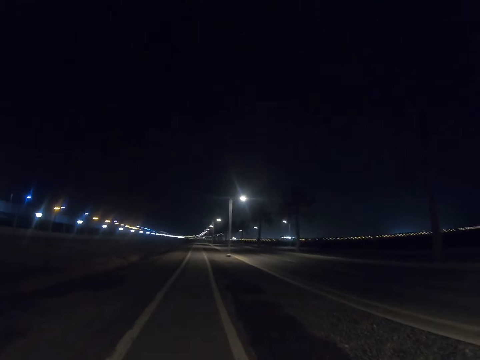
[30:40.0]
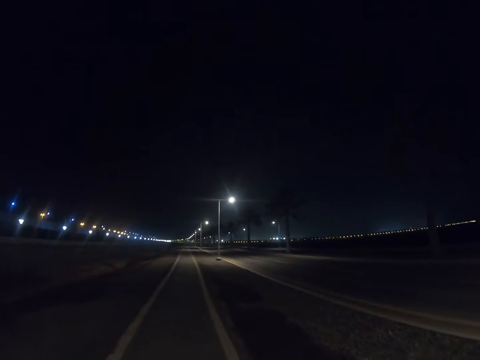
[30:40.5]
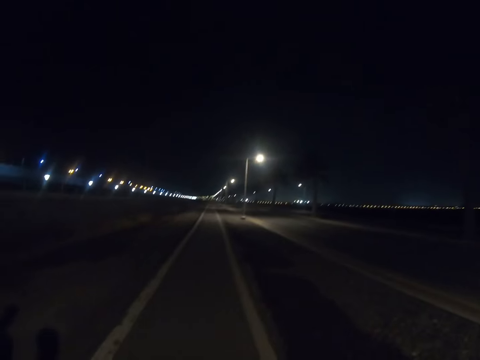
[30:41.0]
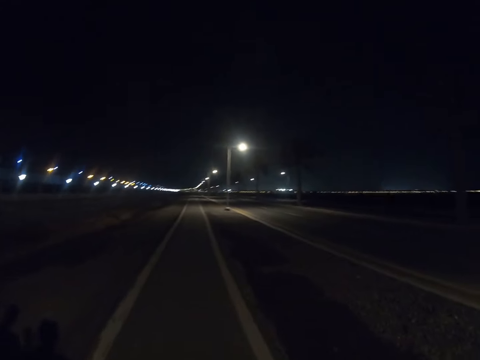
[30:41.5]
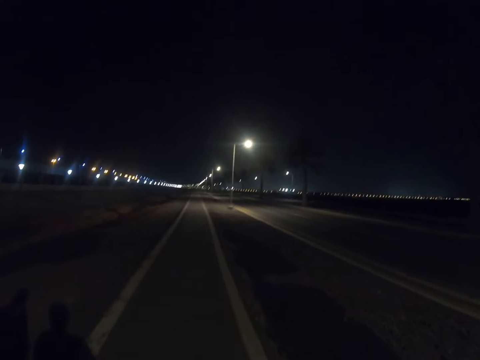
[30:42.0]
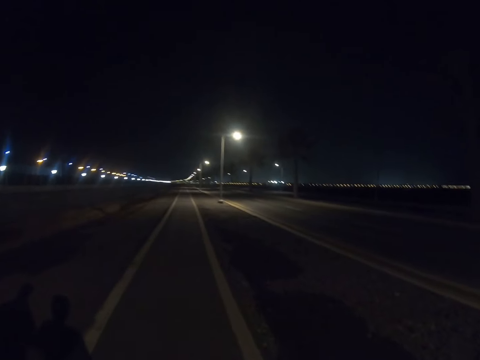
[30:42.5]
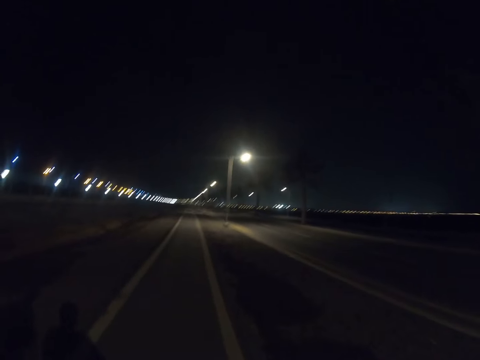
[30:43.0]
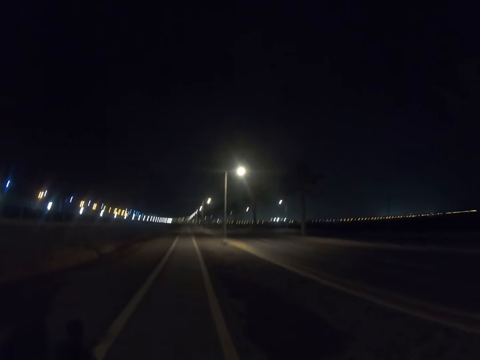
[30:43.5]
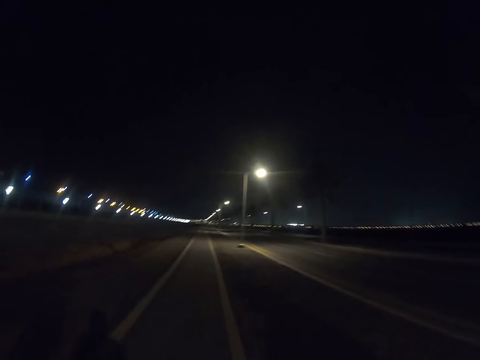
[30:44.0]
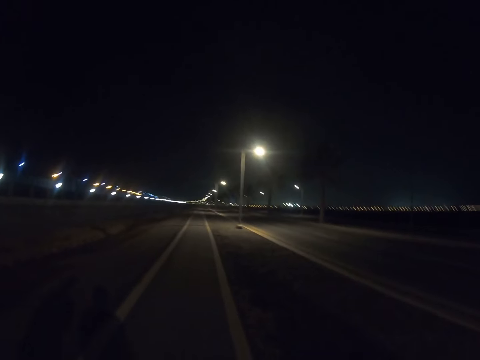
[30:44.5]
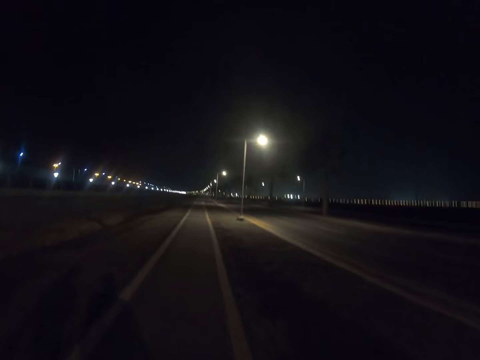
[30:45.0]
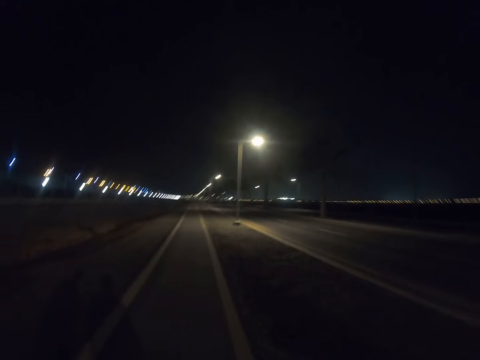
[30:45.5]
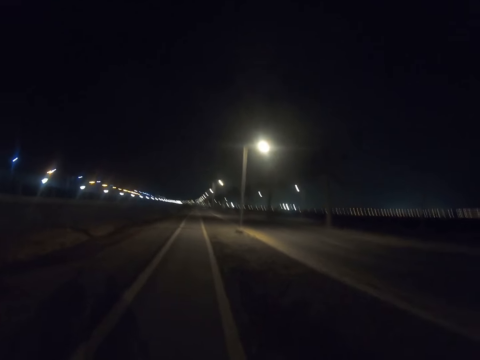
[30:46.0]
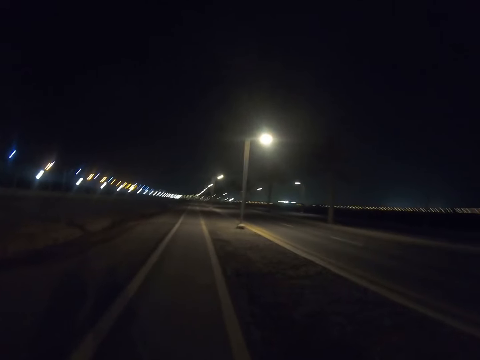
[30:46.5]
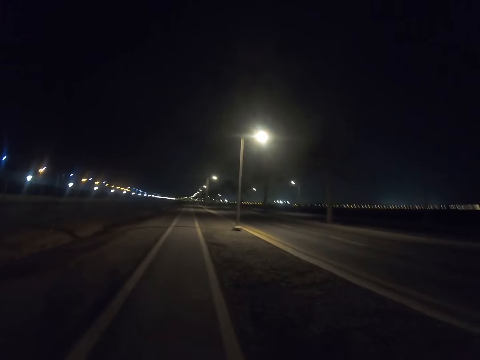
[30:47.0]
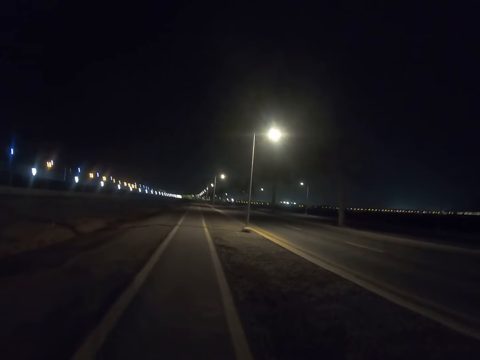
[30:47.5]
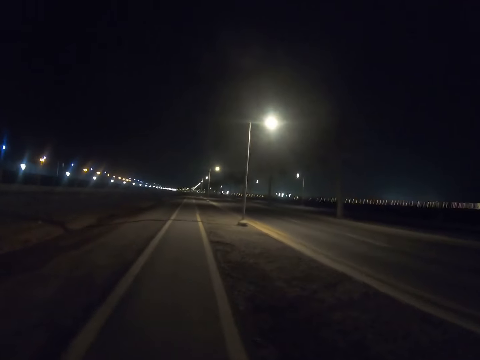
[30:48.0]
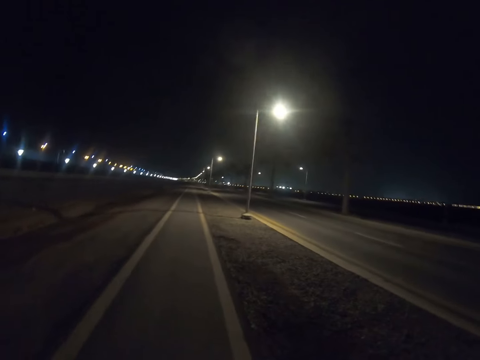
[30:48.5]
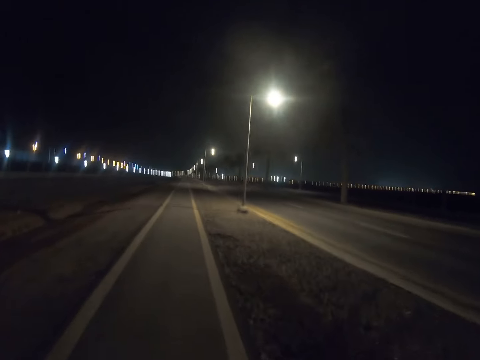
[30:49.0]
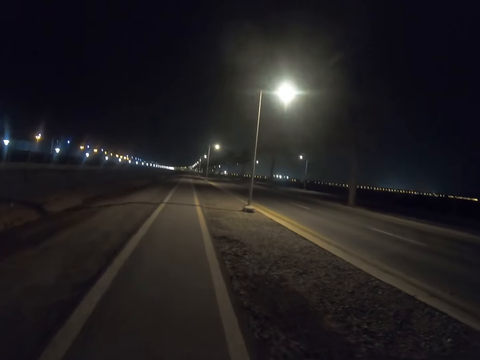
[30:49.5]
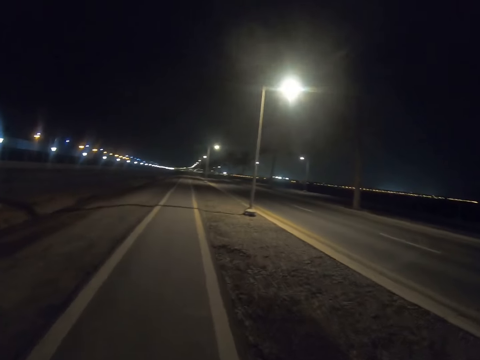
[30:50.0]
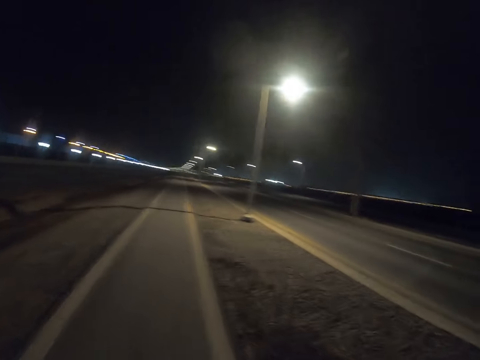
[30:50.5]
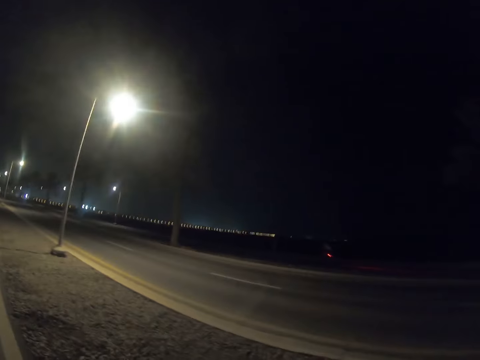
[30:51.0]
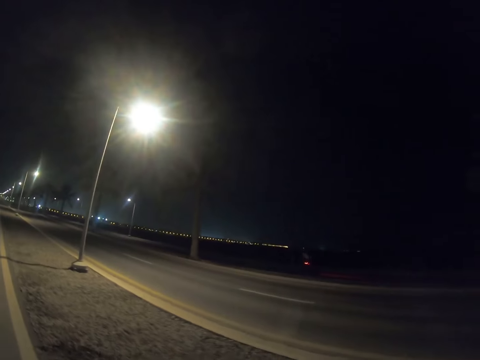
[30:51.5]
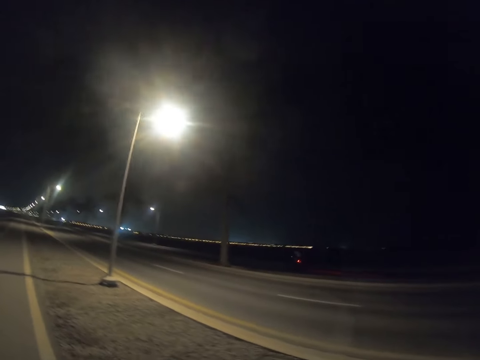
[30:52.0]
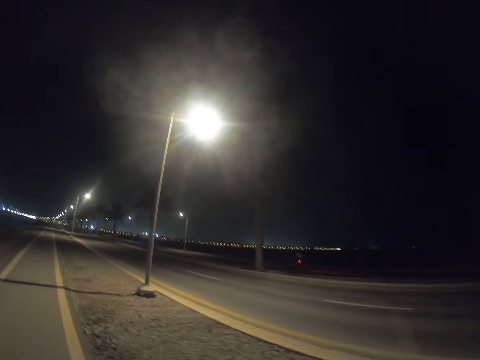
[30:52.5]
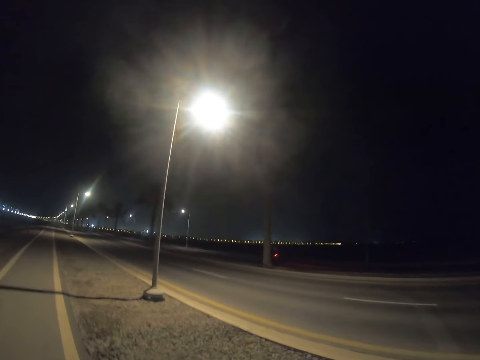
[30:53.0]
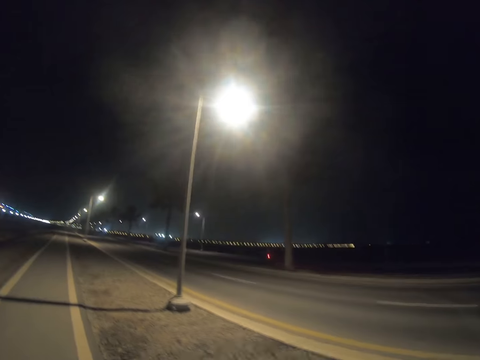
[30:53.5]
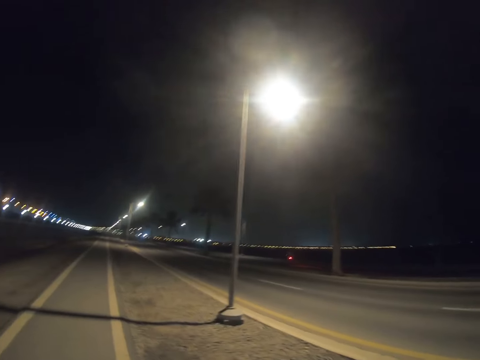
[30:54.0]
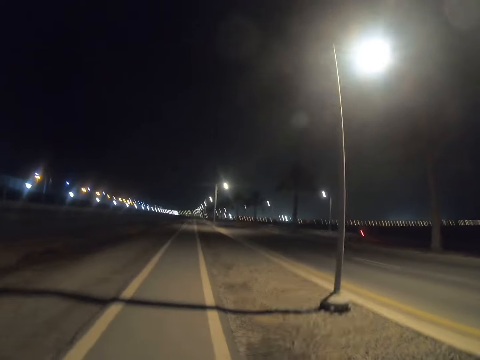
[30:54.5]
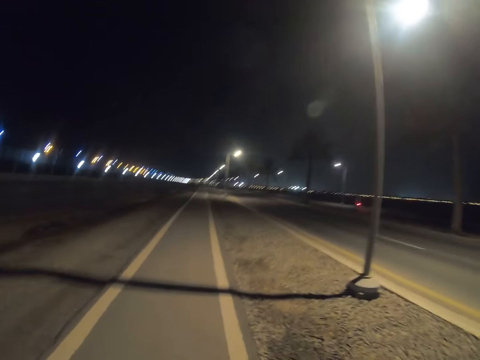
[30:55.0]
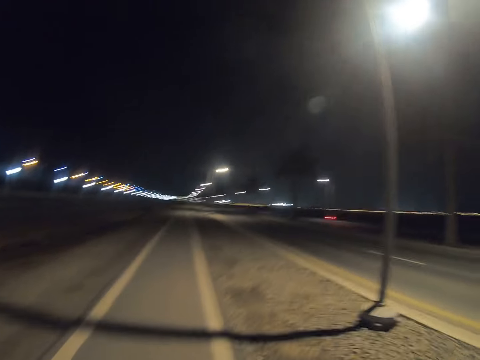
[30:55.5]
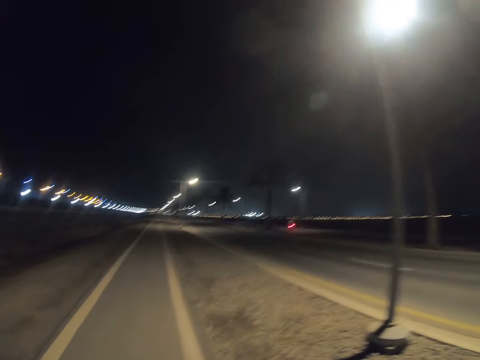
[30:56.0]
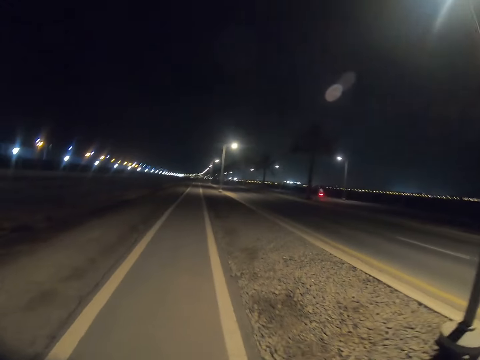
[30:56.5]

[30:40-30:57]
A person walks down the highway. The camera wearer walks down the highway. They stare at the cyclists on the road. Another person rides the bicycle.

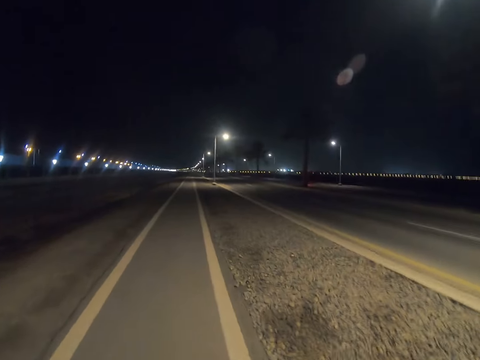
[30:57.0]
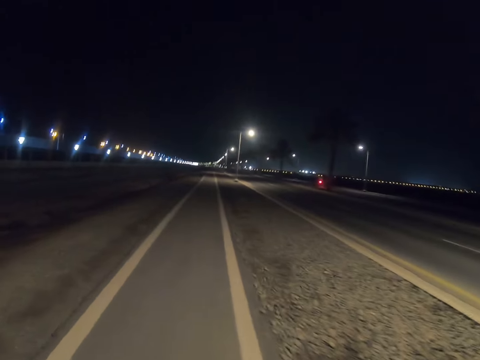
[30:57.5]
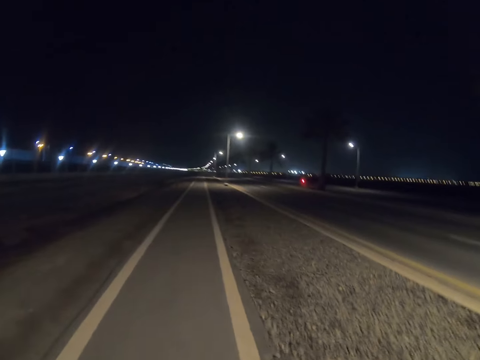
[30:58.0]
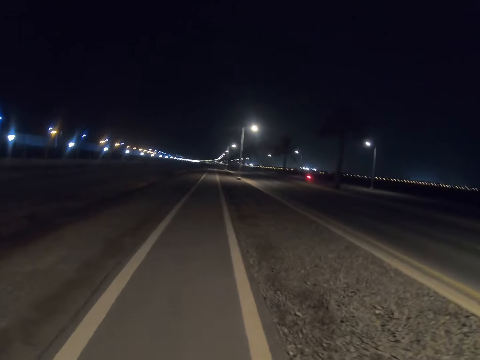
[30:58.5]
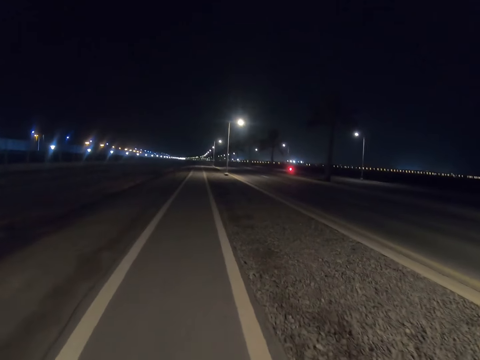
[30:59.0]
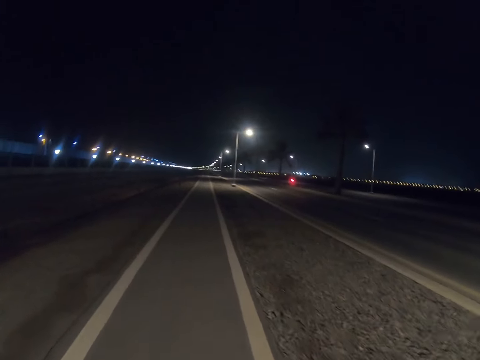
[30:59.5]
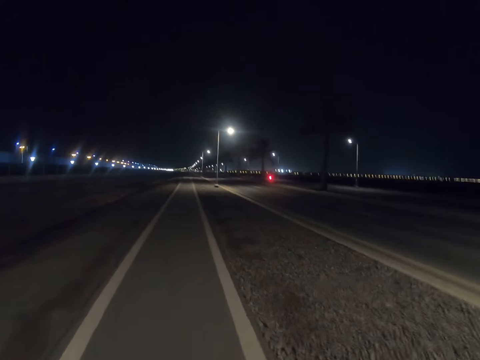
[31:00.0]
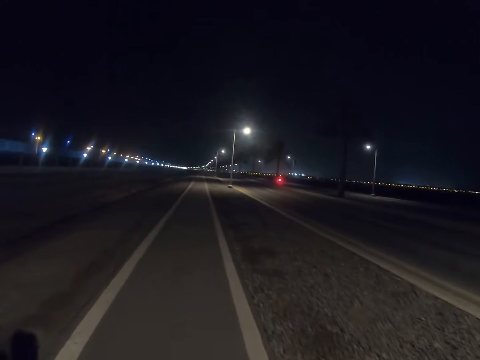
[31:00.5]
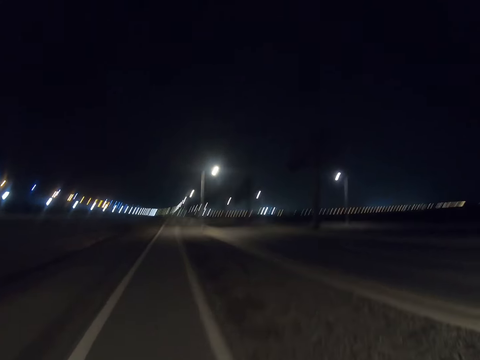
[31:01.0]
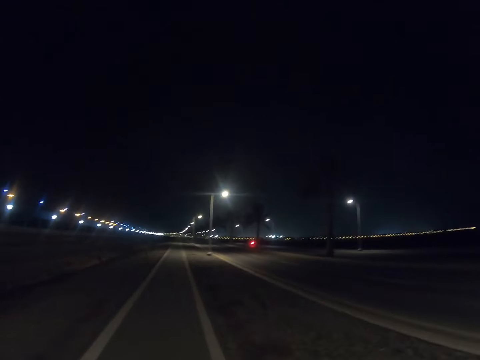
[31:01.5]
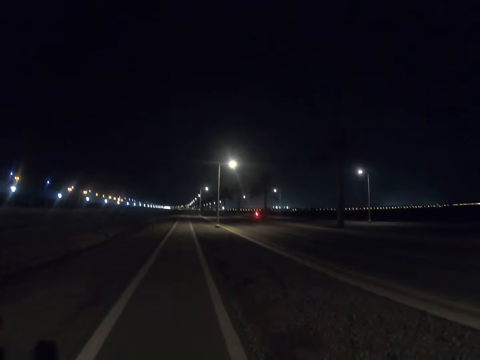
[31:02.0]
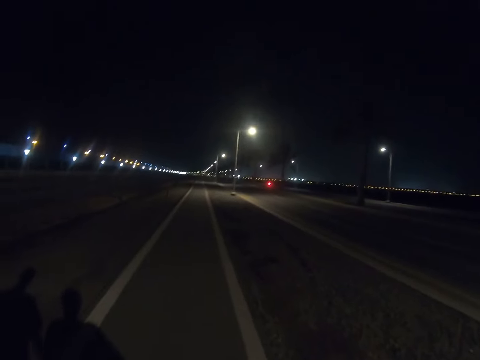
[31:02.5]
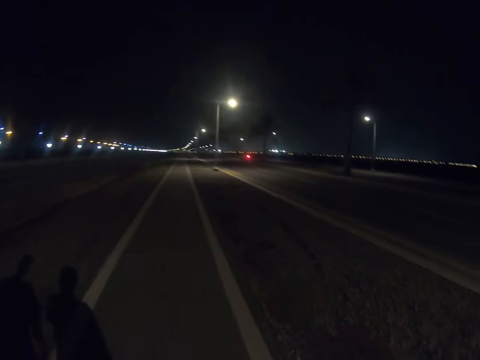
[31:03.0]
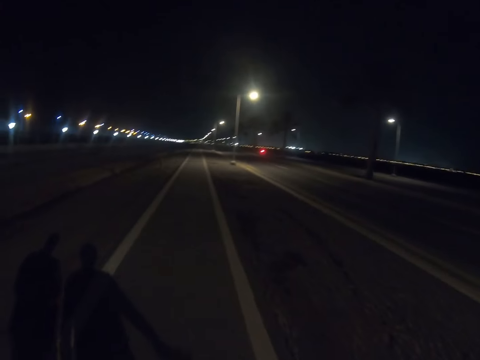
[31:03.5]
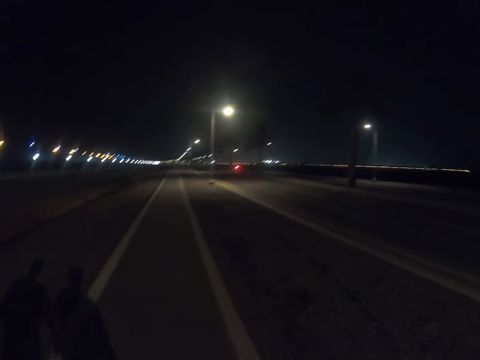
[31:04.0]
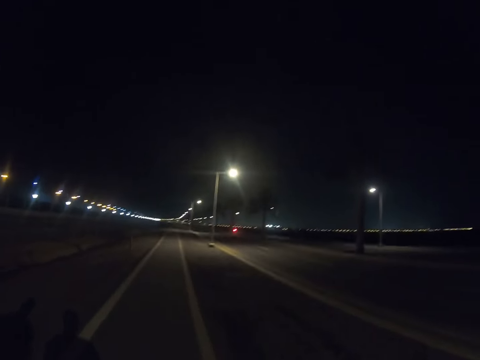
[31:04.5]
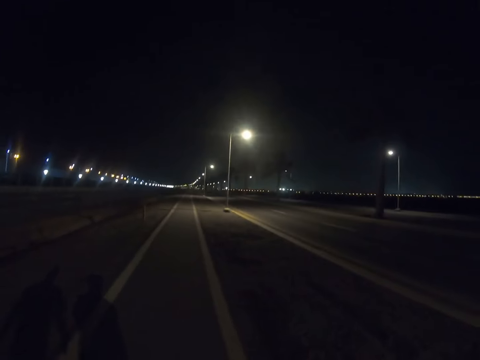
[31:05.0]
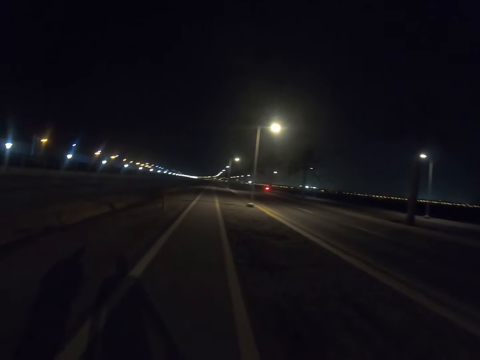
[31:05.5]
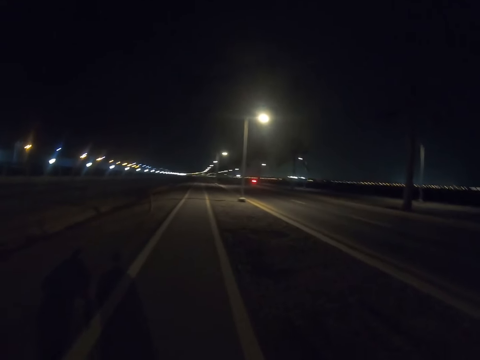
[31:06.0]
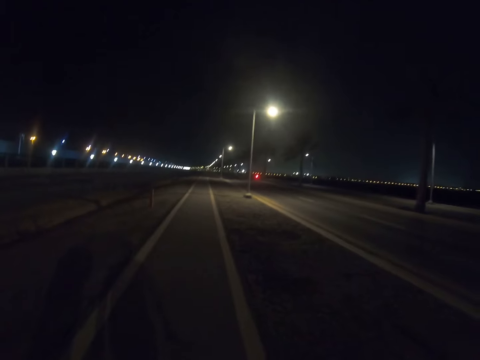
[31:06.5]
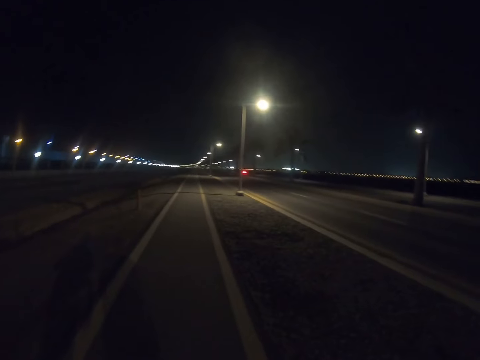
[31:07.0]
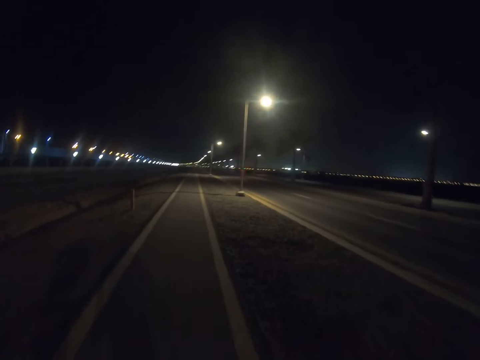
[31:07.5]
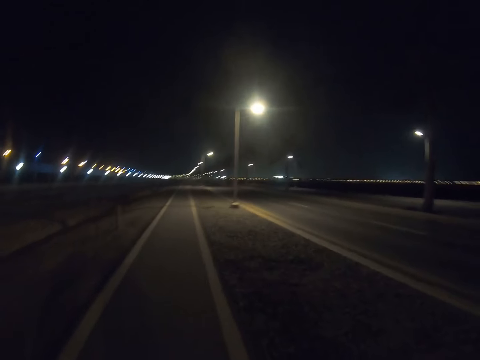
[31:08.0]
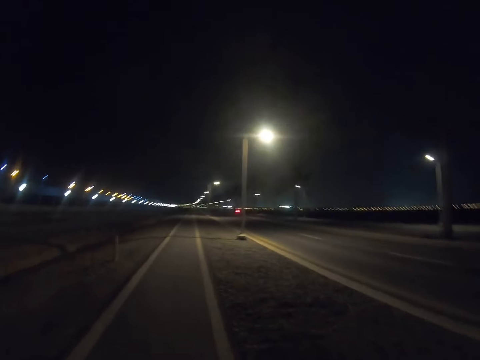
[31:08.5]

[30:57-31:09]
A person walks down the highway. The camera wearer walks along the pavement.
